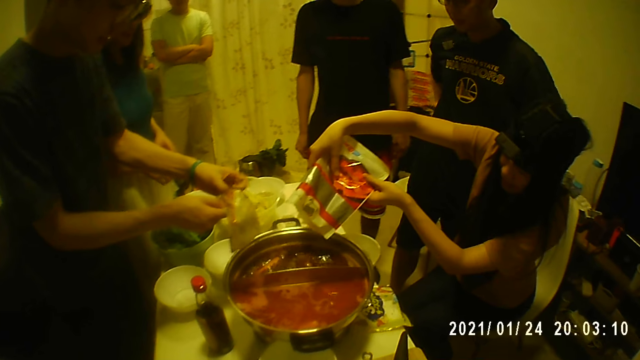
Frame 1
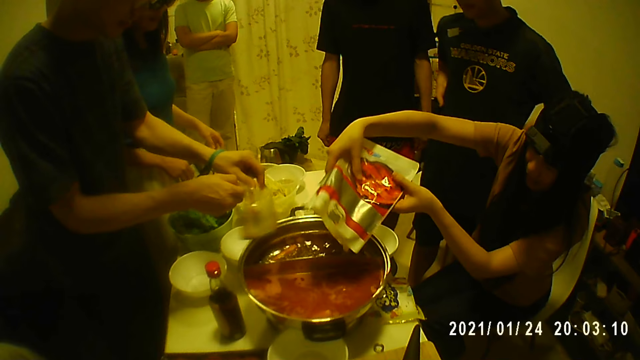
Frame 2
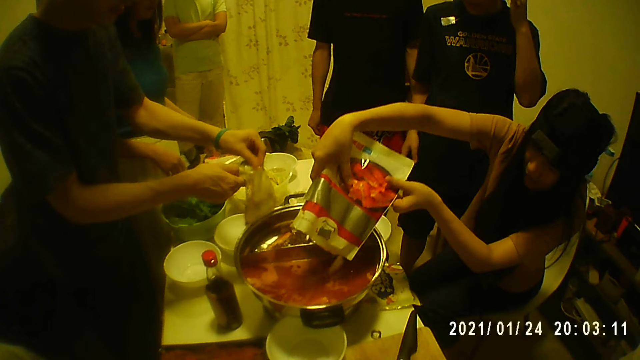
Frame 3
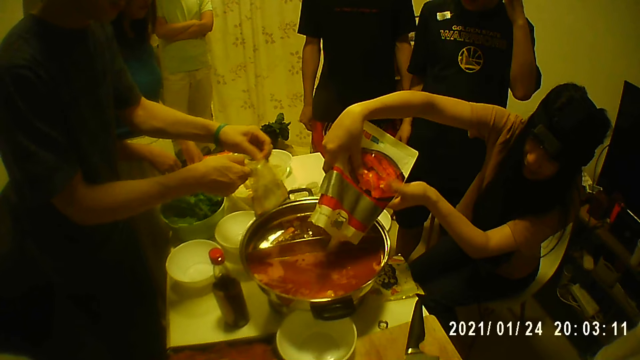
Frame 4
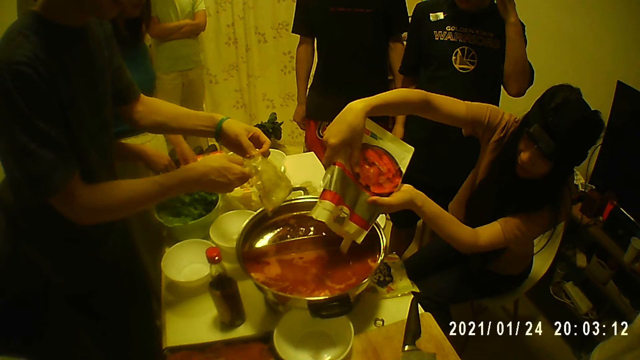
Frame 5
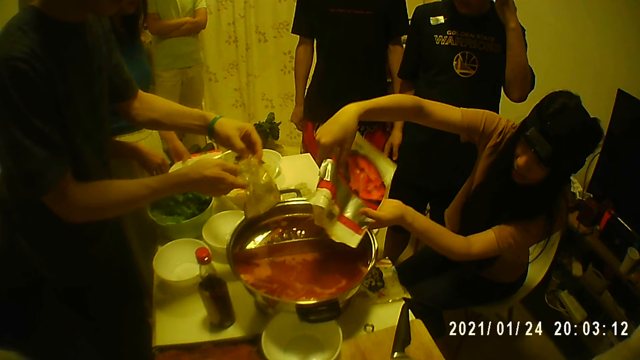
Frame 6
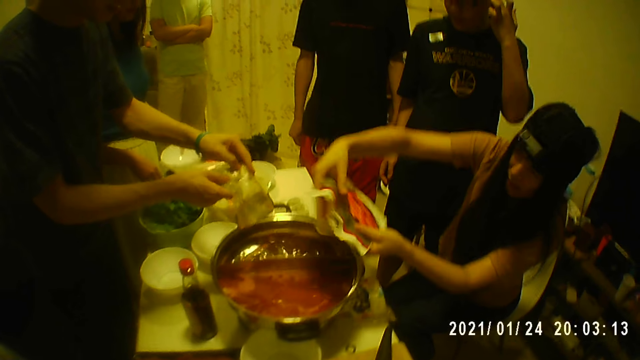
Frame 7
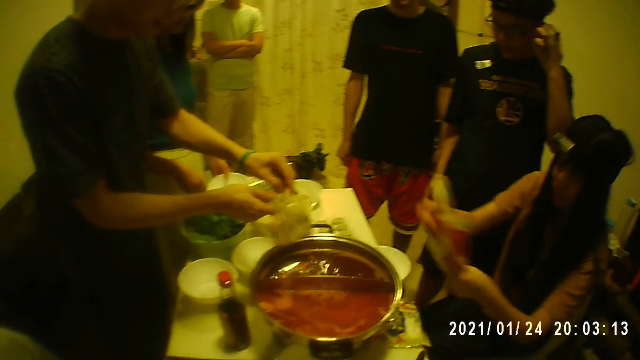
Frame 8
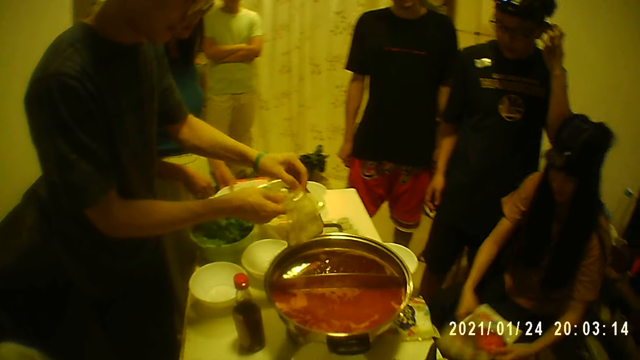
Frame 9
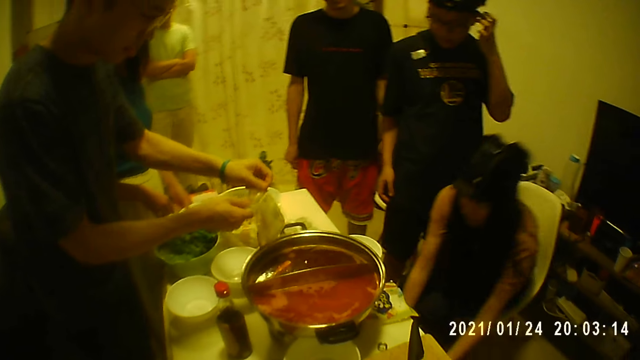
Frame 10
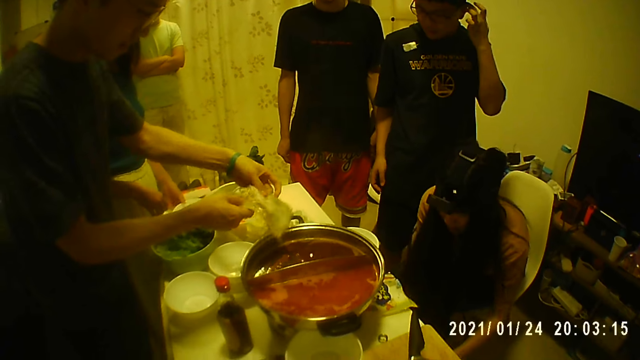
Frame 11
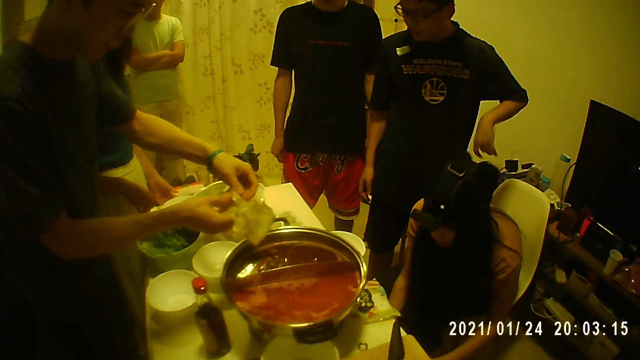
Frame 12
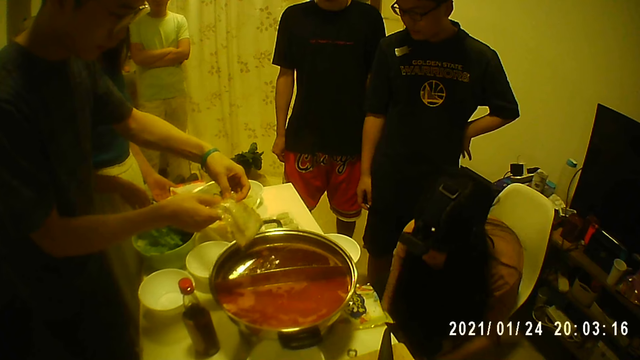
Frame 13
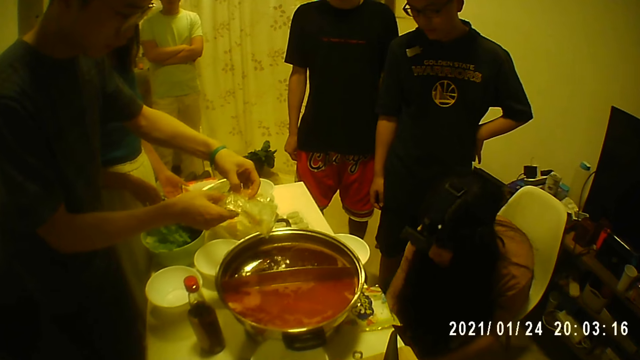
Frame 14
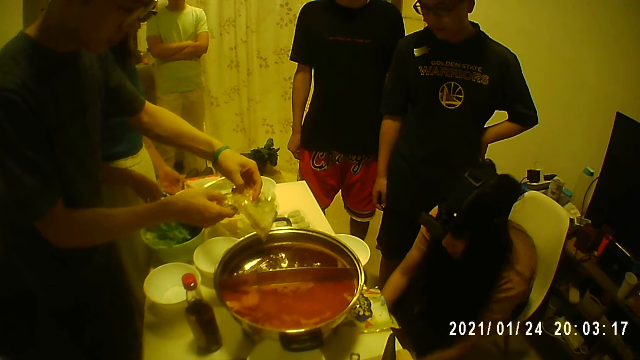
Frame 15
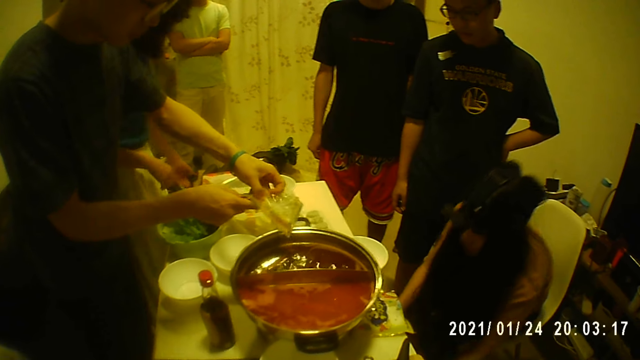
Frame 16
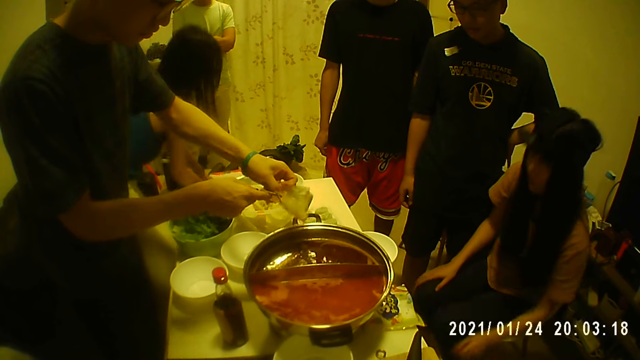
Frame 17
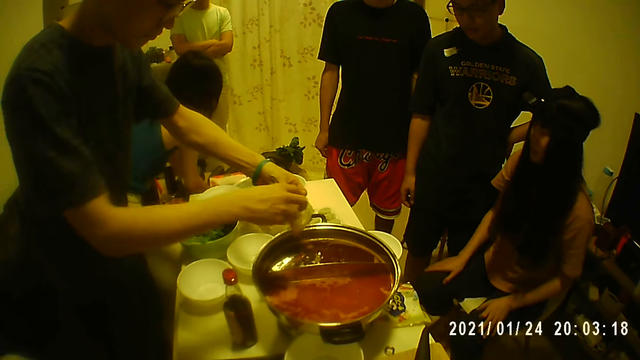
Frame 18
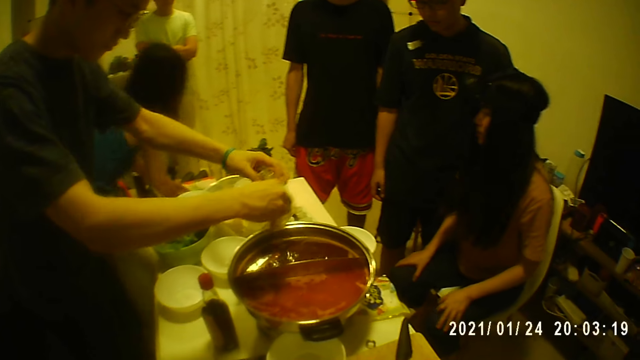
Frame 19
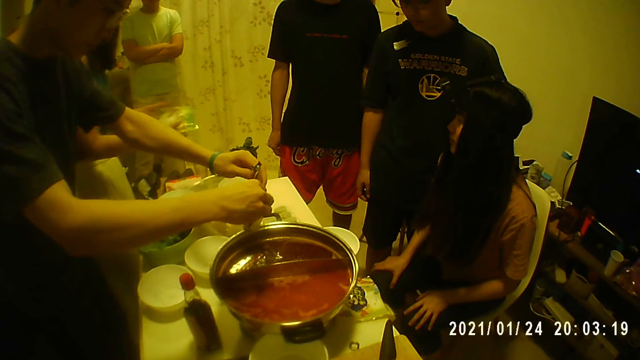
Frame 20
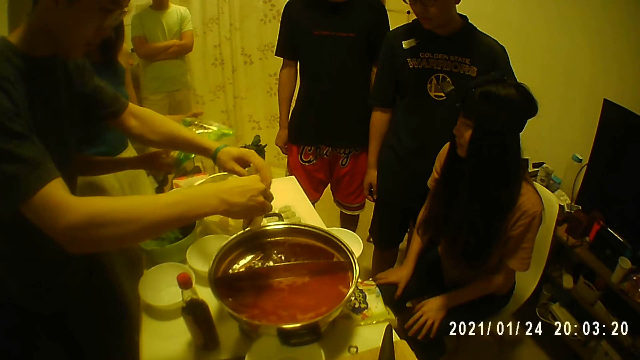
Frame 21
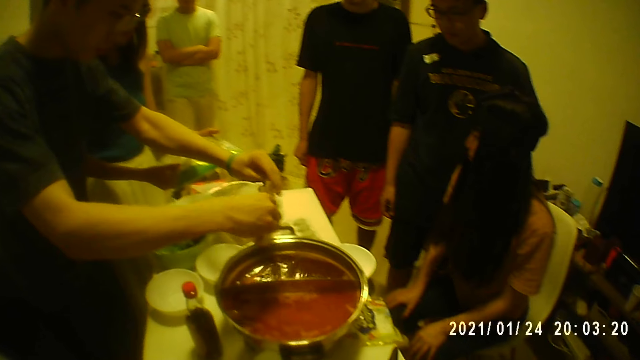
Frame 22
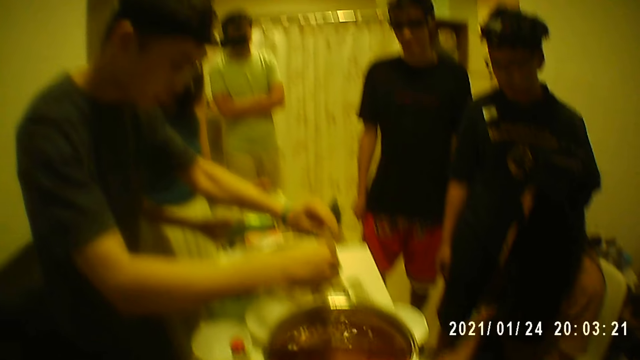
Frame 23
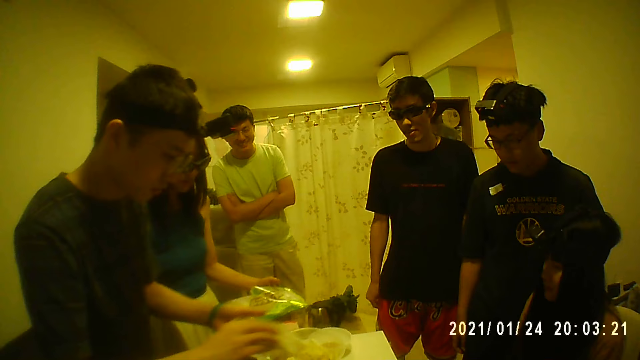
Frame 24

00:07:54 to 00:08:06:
The woman picks a bowl from the table with her left hand. A man touches his face with his left hand. The woman places the bowl on the table with her left hand. Another woman puts the packet of pasta under the table with both hands. A person puts a packet of sausages in a cupboard. The man interacts with the group of people and the camera wearer. Another person puts sausages in a cooking pot. The first woman picks up a sachet from the floor with both hands. Another man interacts with the first man.

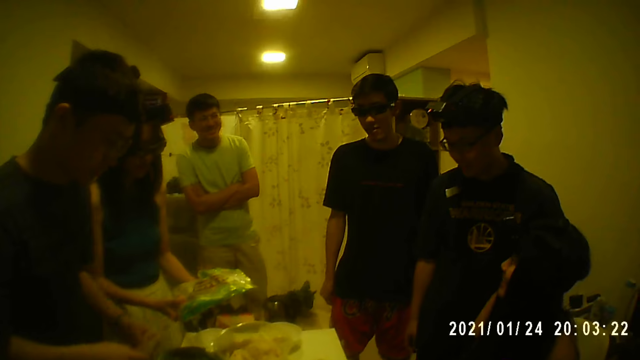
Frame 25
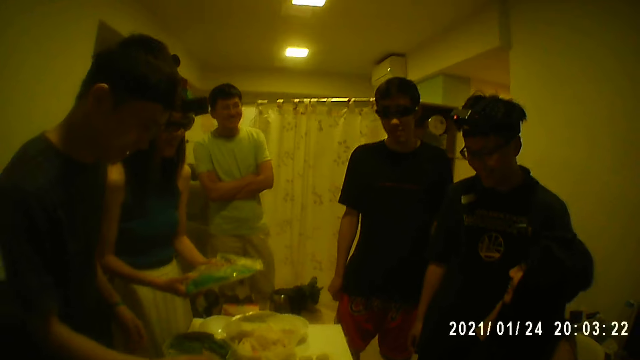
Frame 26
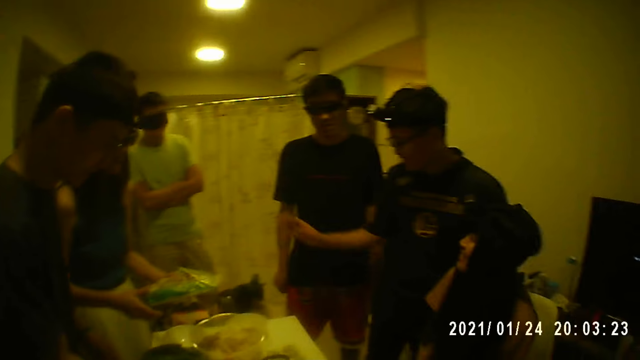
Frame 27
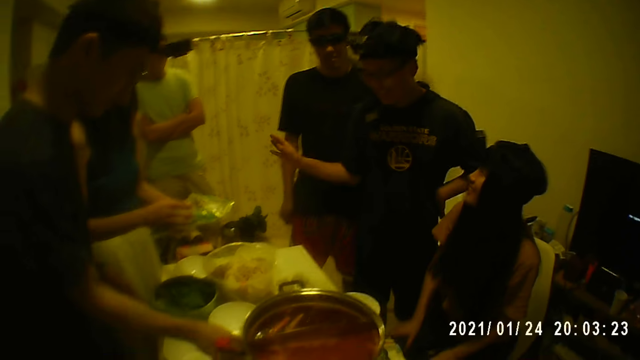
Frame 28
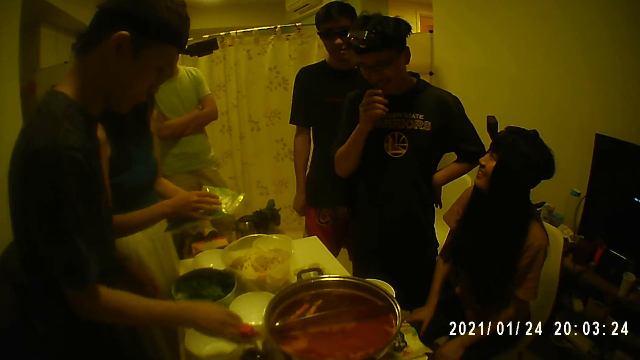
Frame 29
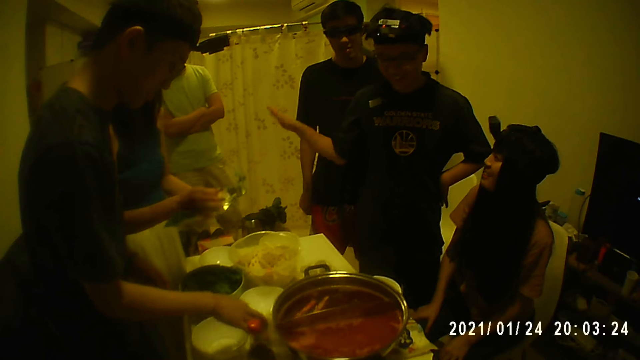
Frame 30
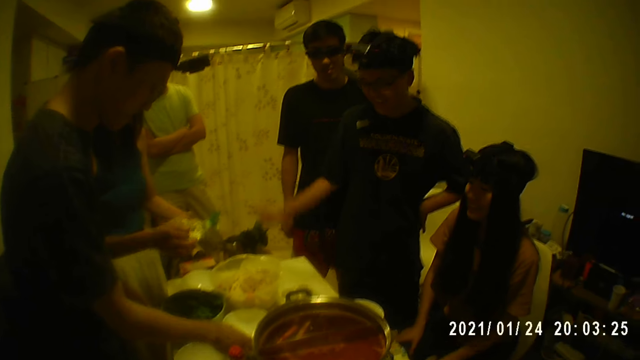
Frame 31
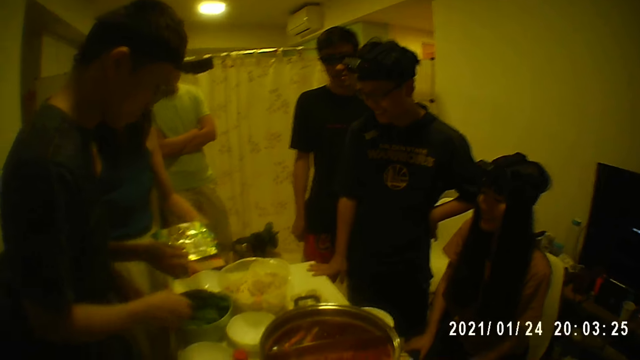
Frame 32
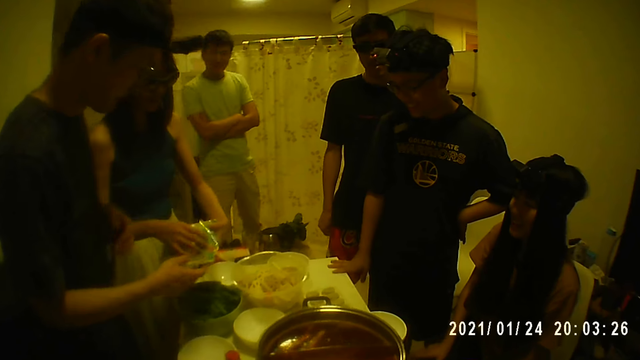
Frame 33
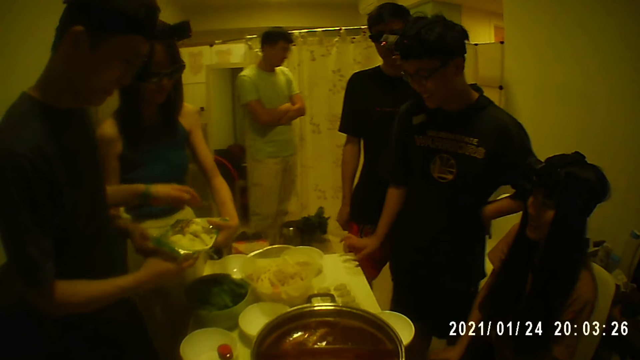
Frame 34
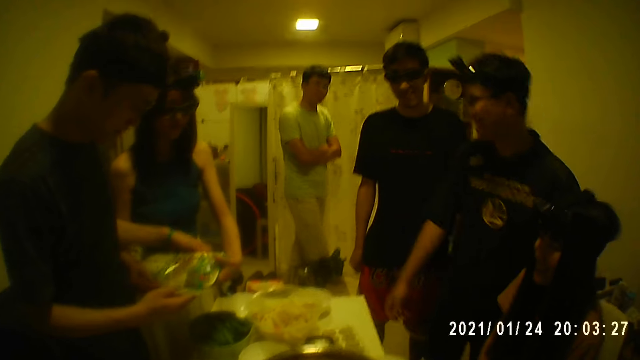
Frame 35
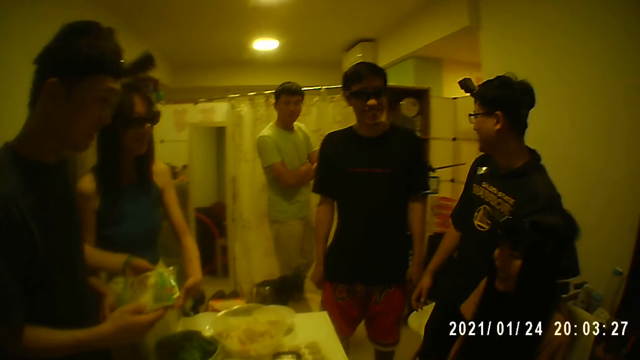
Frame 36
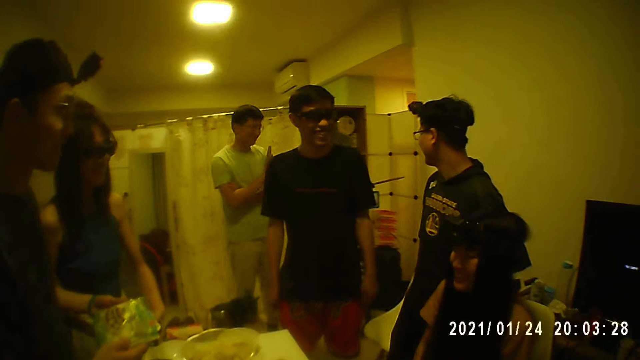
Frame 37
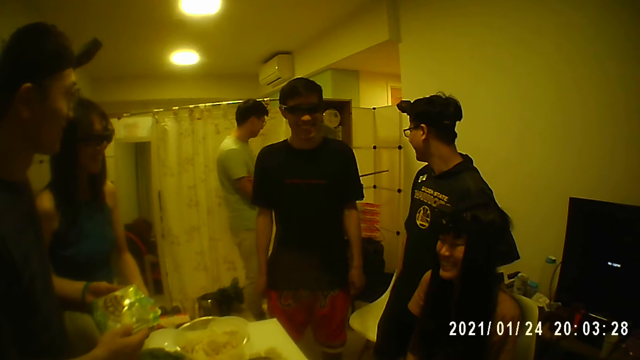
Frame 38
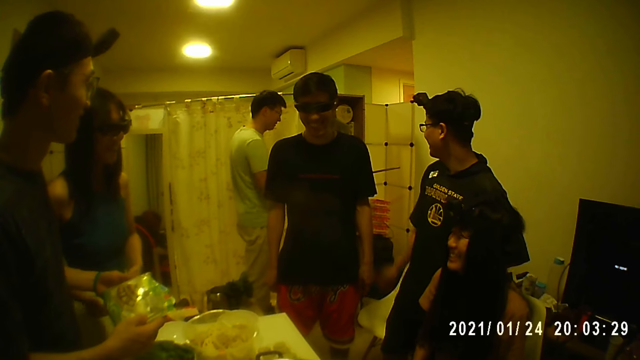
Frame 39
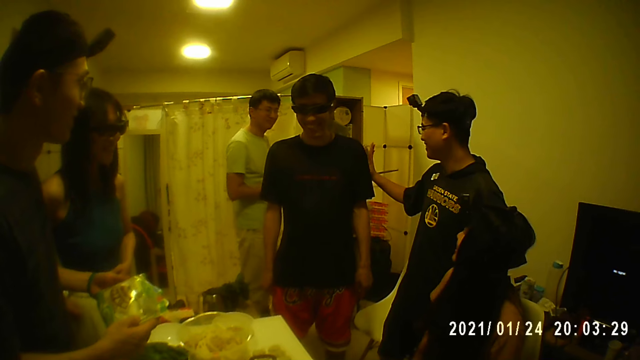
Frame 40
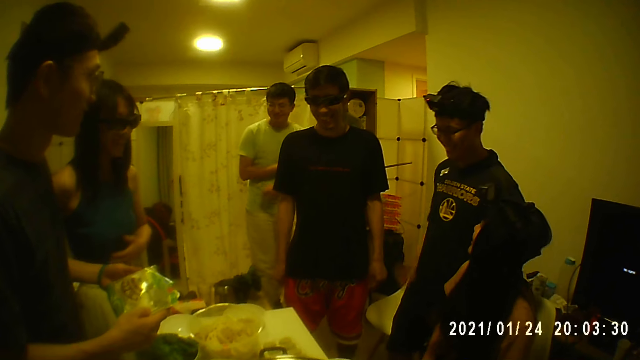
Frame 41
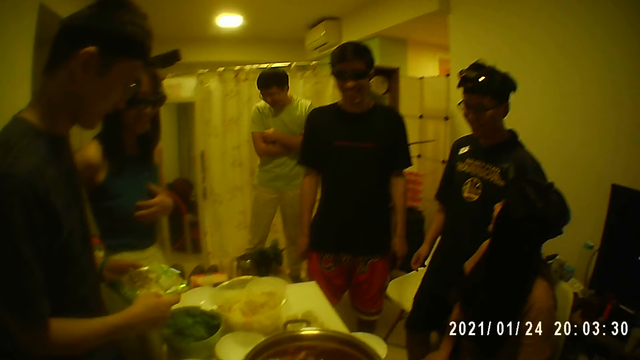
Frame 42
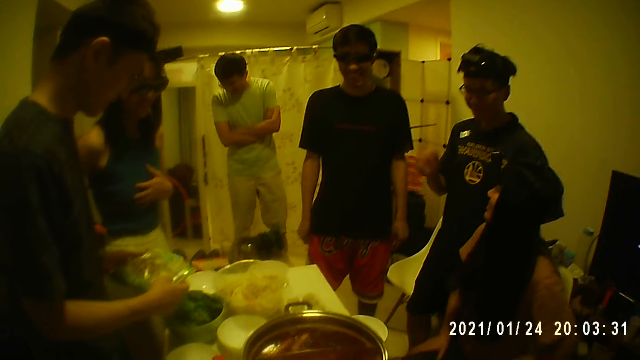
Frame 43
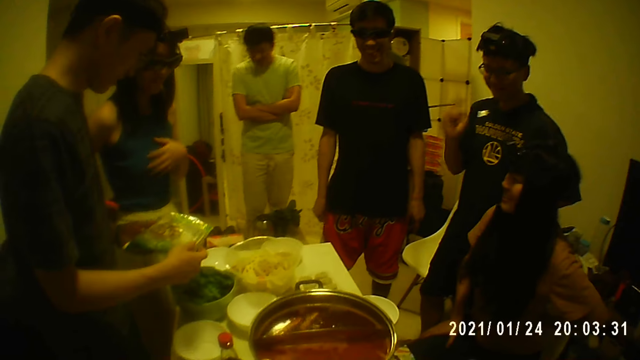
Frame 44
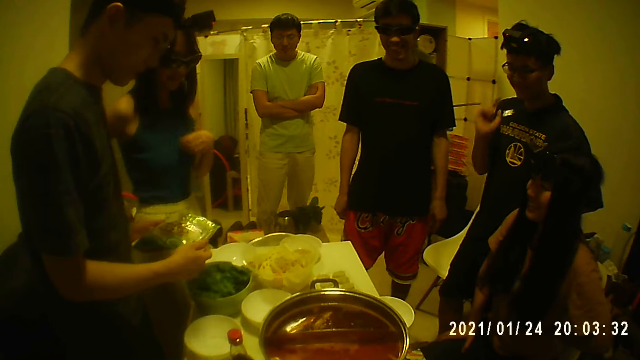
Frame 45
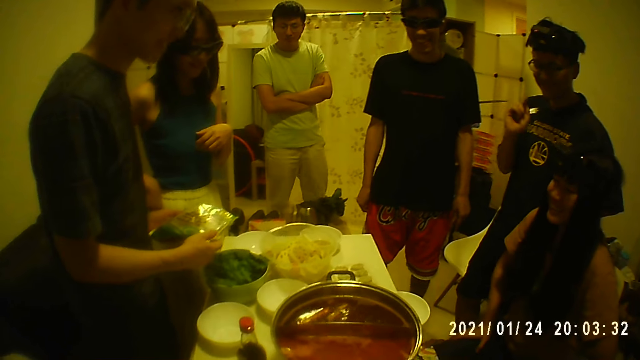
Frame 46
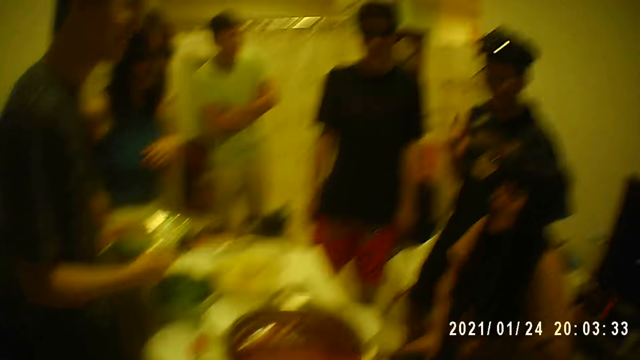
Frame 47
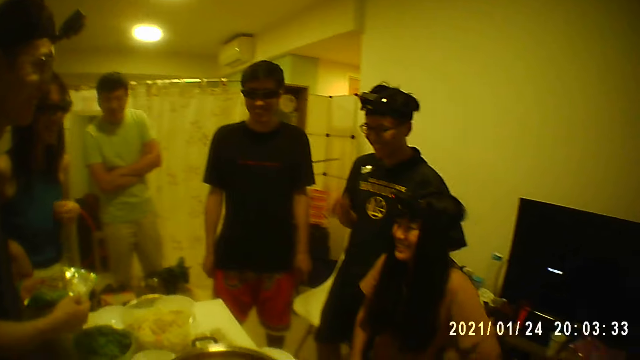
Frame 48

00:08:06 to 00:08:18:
A man waves his right hand at another man. A third man holds the sachet with his right hand. The first man converses with the second man. The first man touches his face with his right hand and waves his right hand at the second man. The third man places the sachet on the table with his right hand. The first man places his right hand on the table. The third man holds the sachet in the woman's hands with his right hand. The woman opens the sachet with her right hand. The third man holds the sachet in the woman's hands with both hands and collects the sachet from the woman with both hands. The first man waves his right hand at the second man. The first man interacts with the group of people and the camera wearer.
